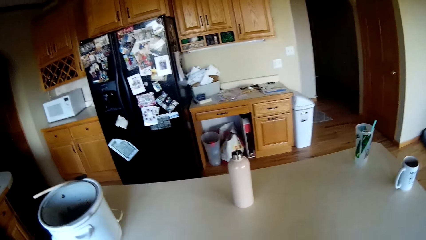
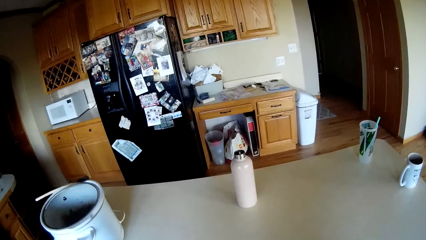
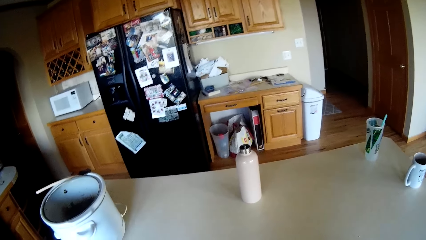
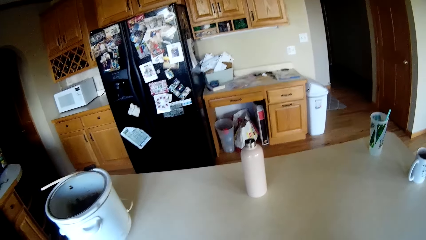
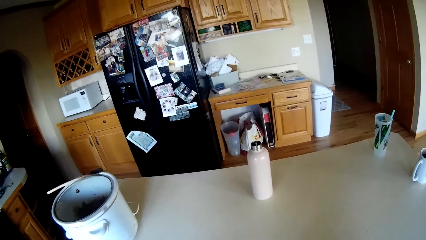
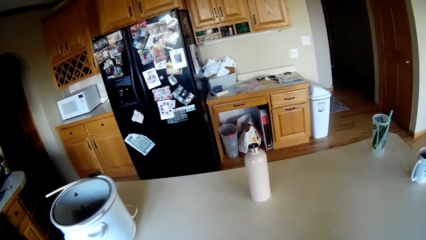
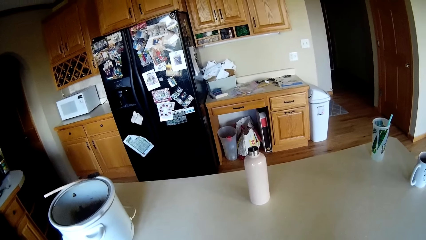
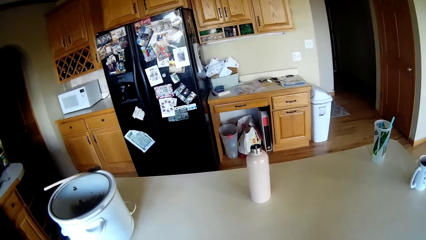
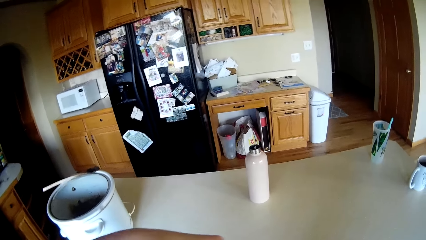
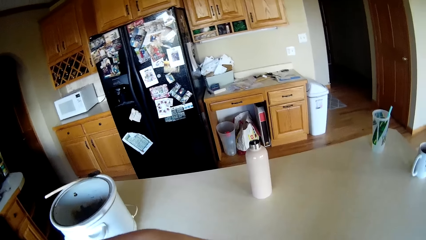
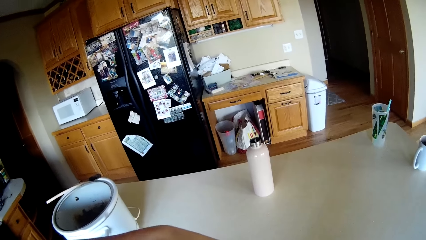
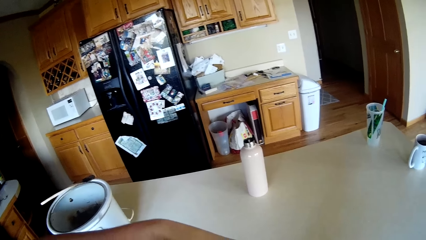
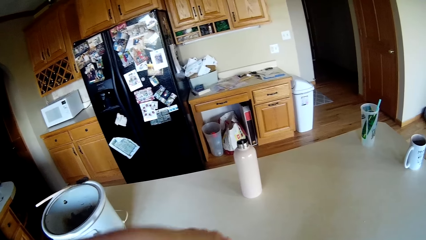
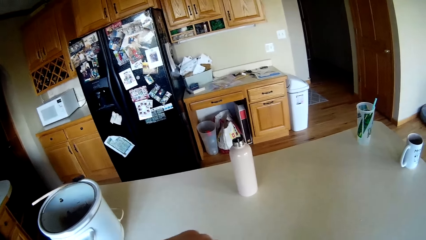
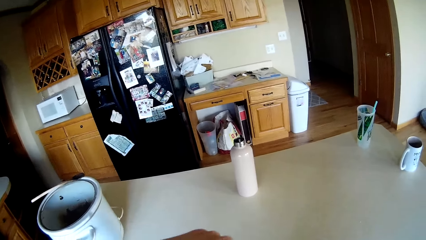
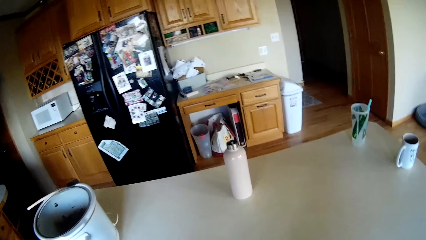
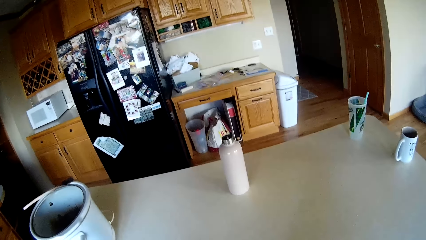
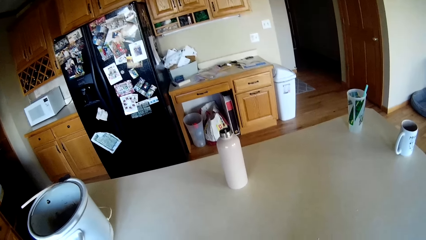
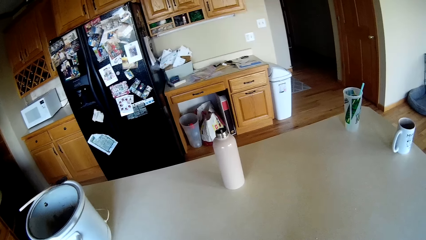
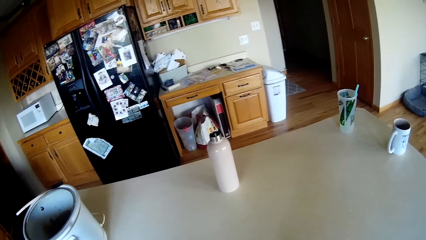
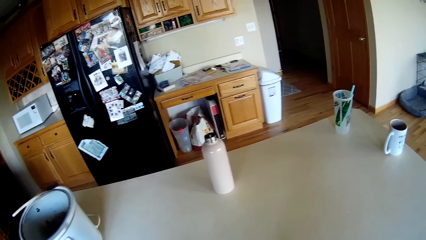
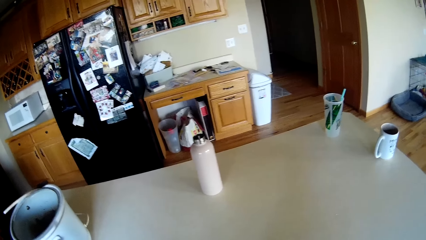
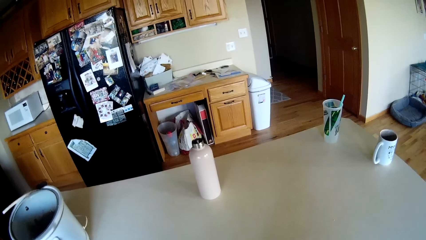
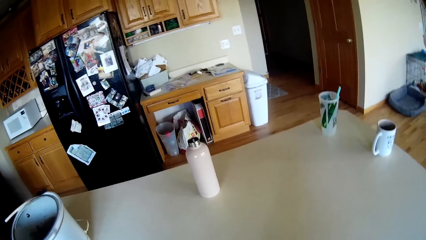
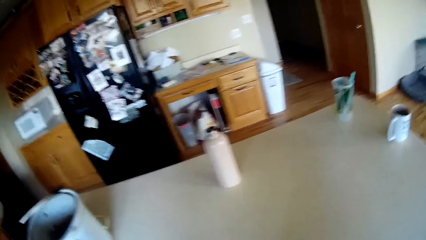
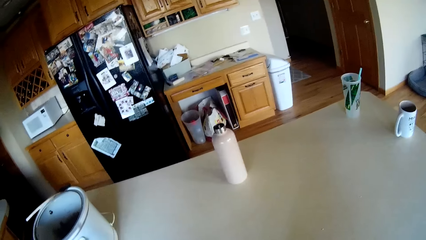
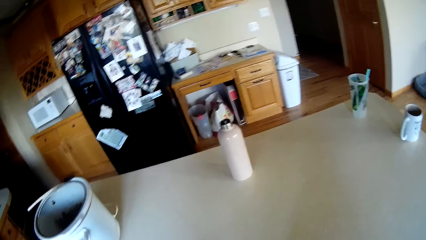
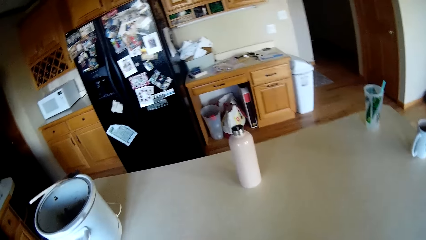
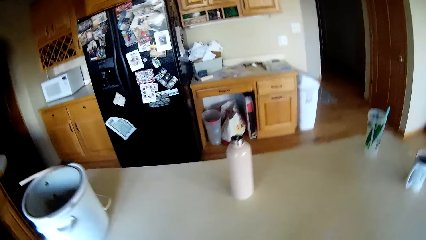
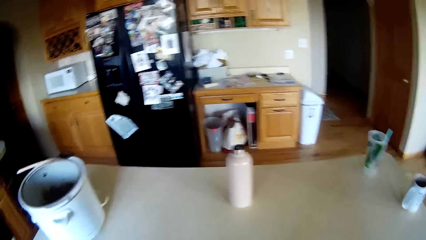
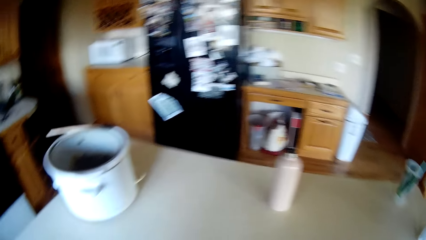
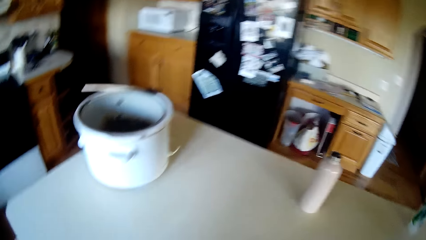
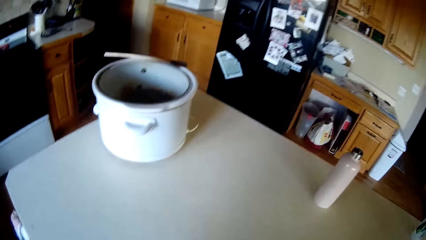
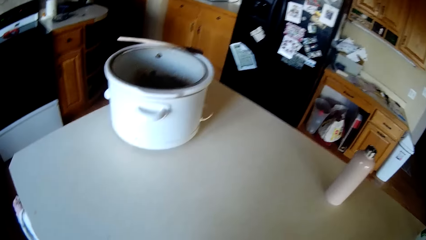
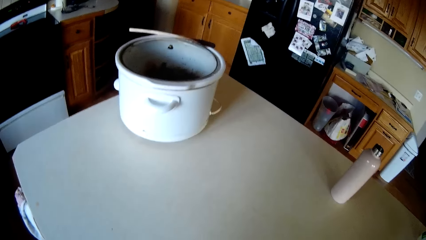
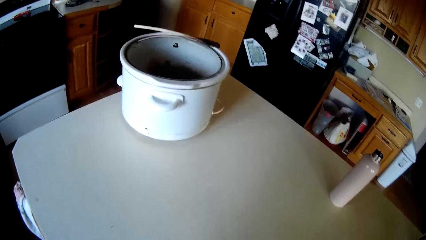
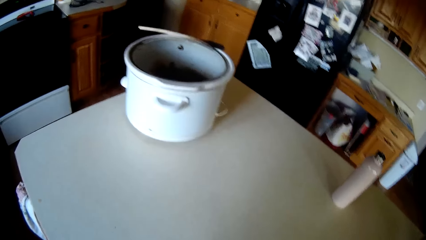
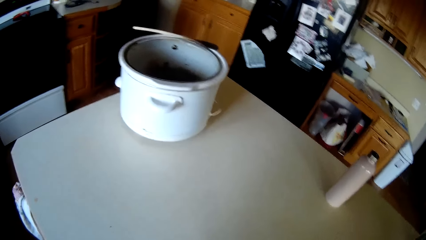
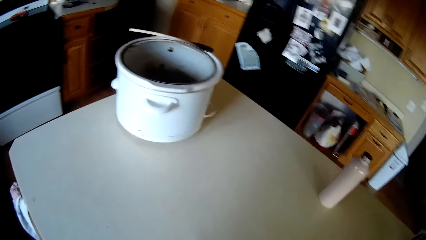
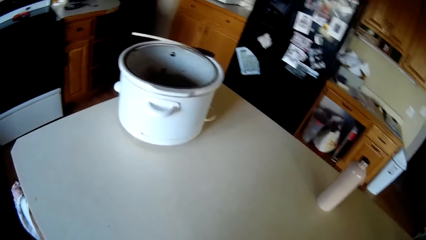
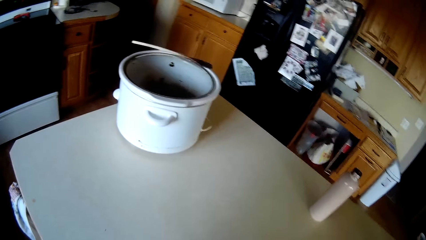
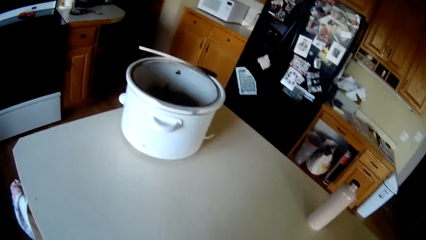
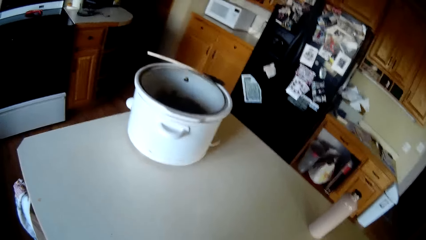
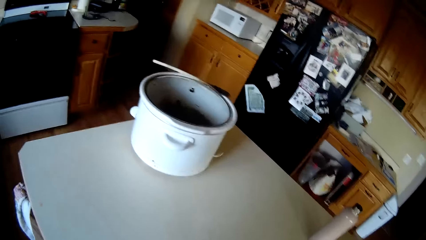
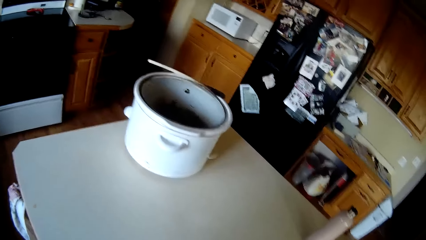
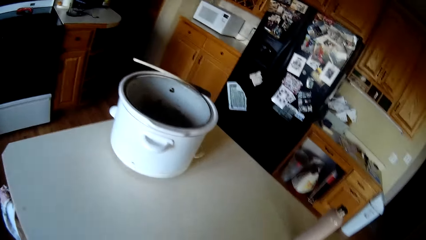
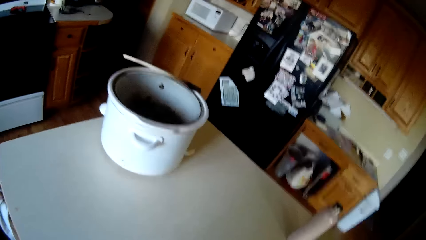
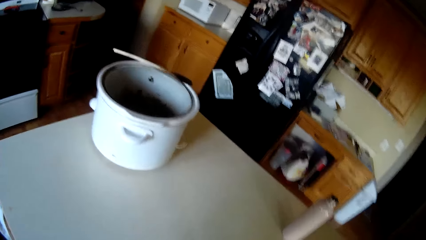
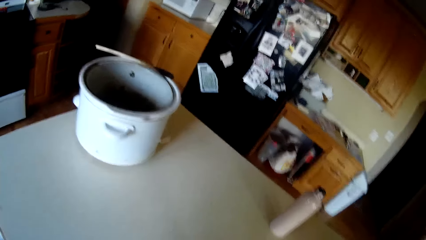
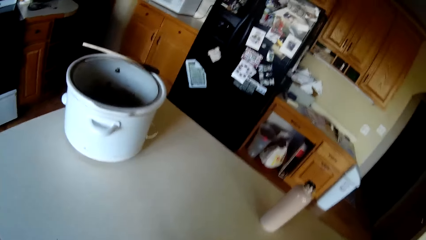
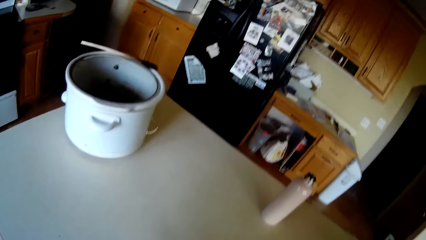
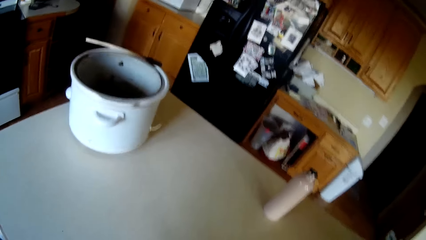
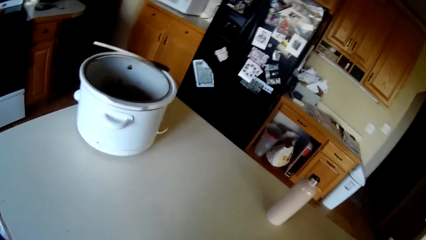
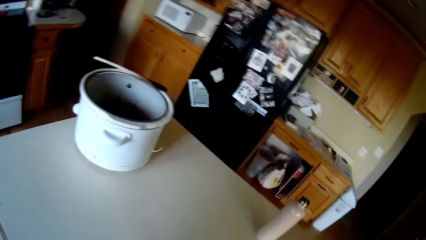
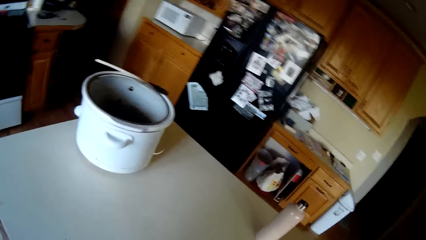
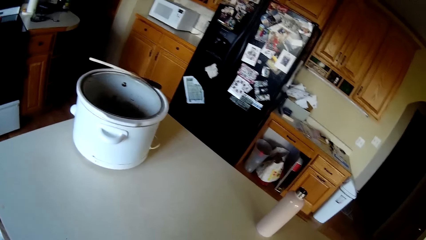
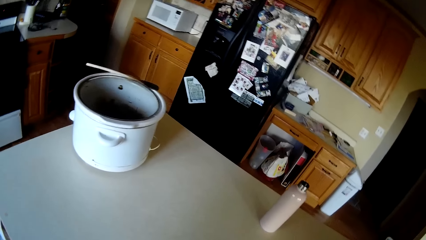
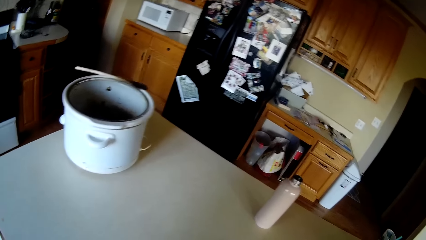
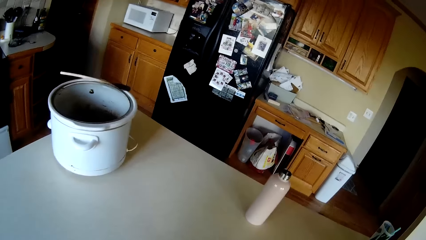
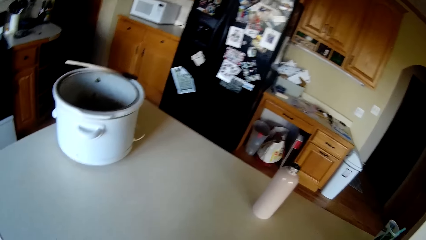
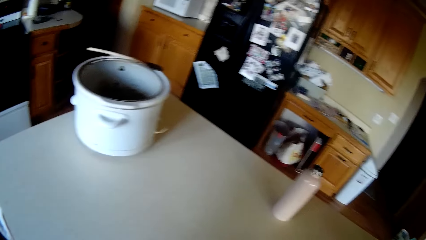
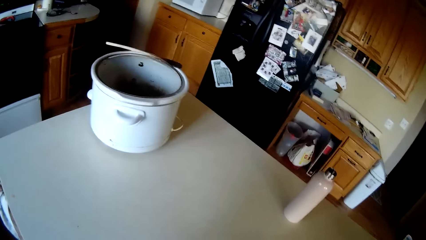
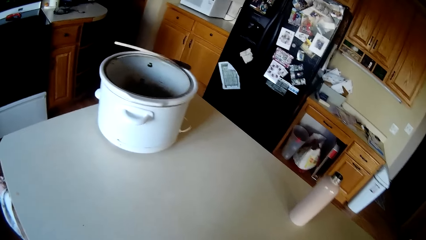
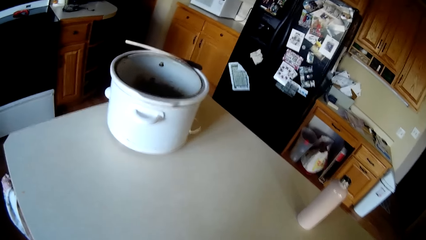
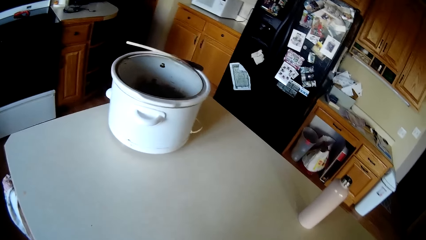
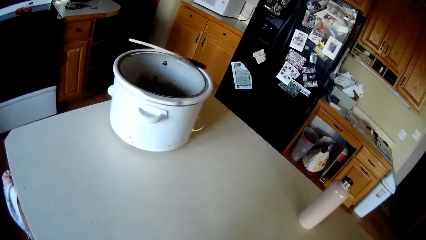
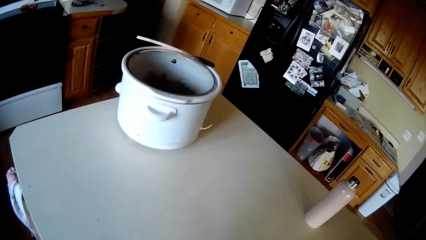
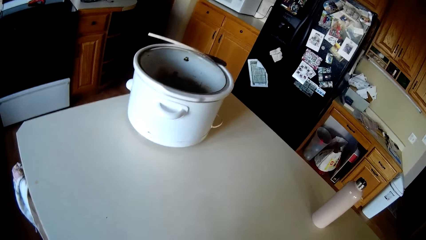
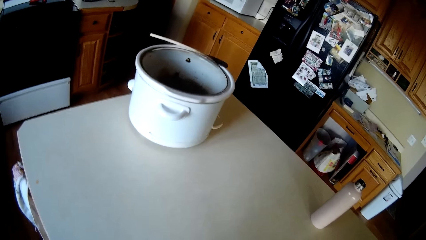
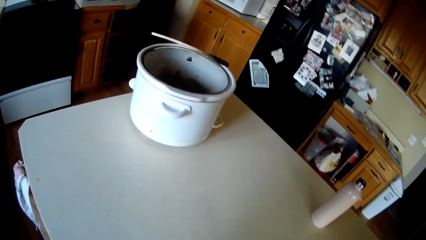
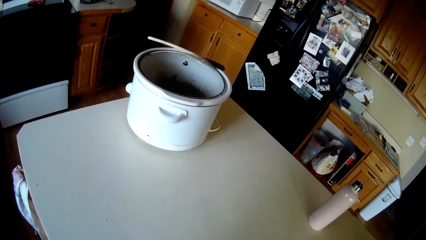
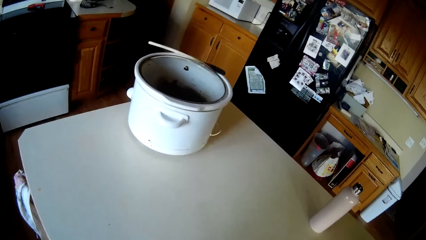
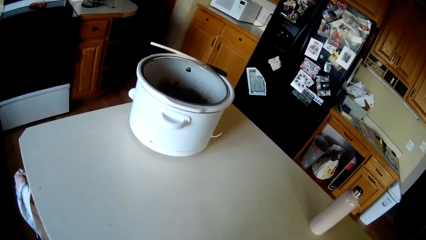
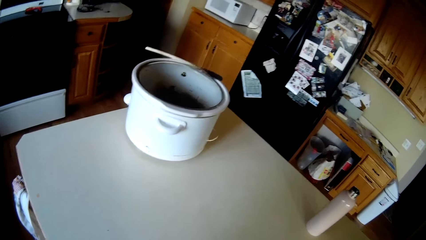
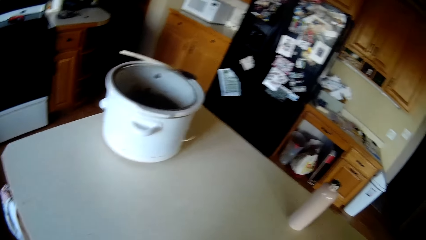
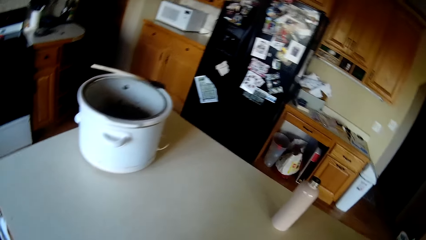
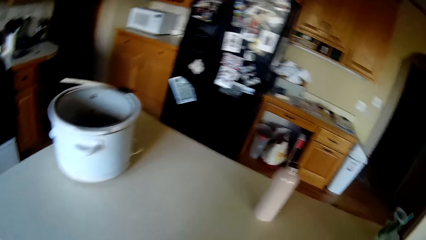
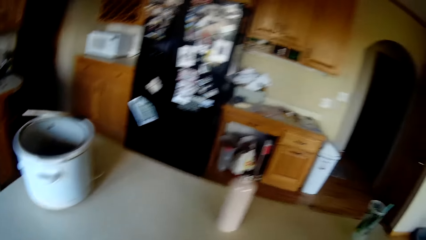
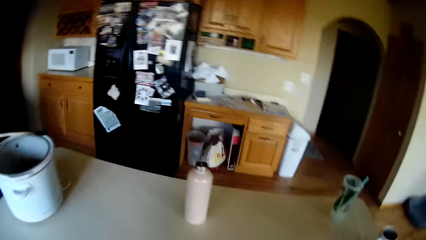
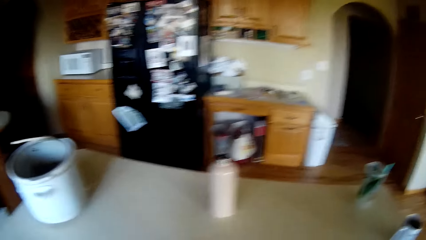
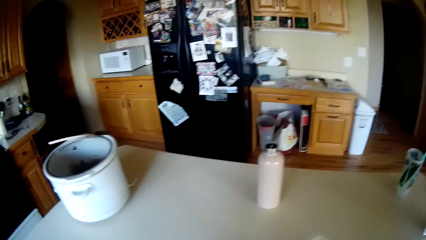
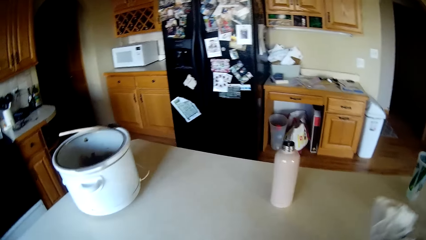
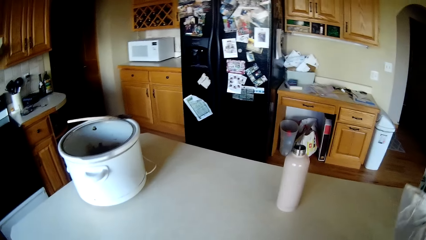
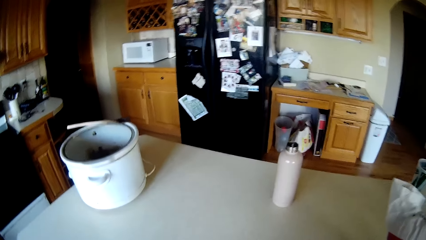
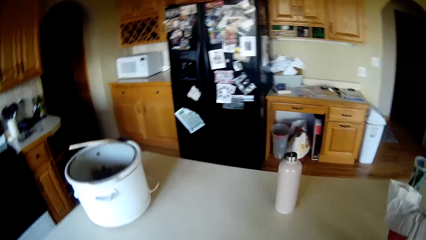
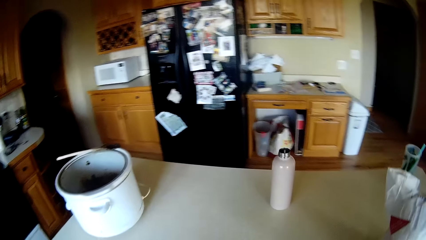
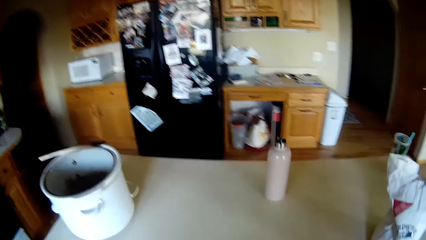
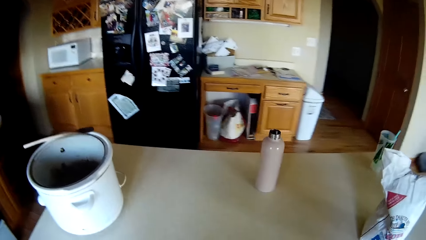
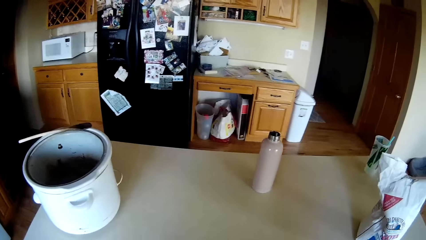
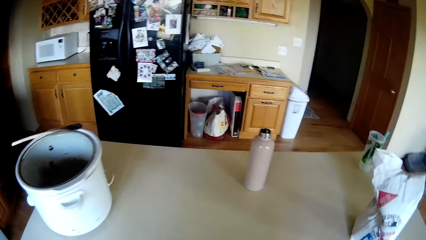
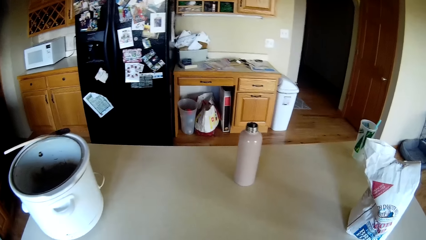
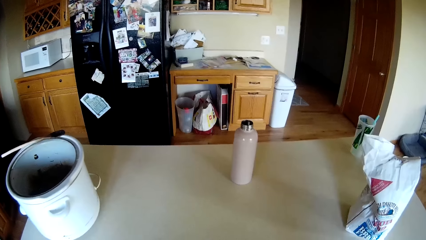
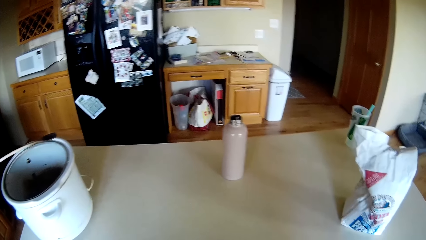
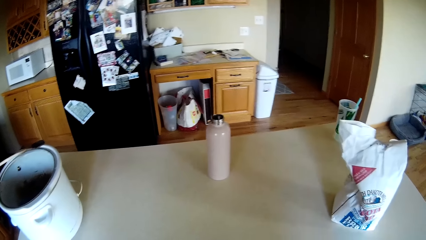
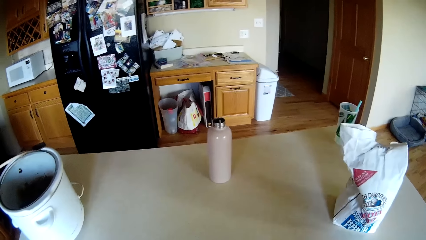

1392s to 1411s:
The camera wearer stands by the counter. They do something. They drop a pack of flour on a kitchen table.
